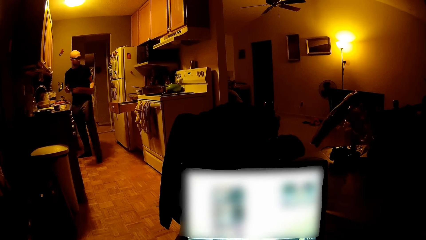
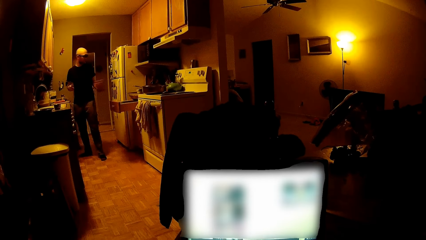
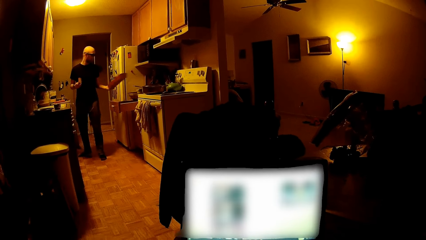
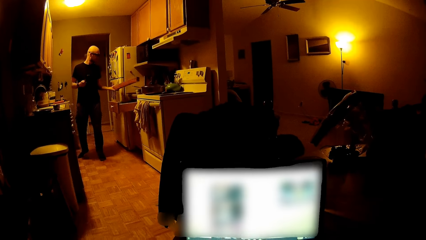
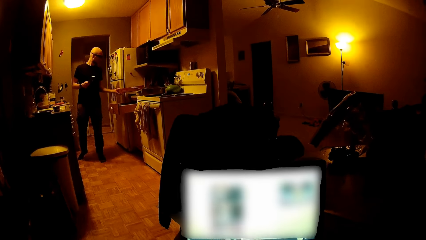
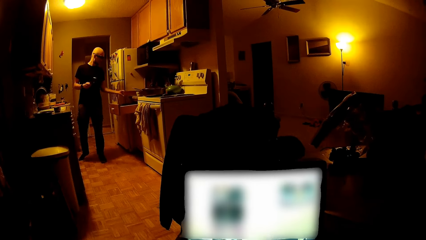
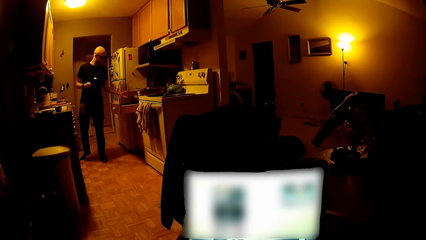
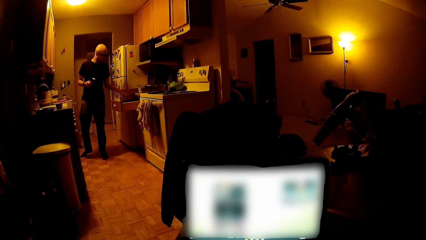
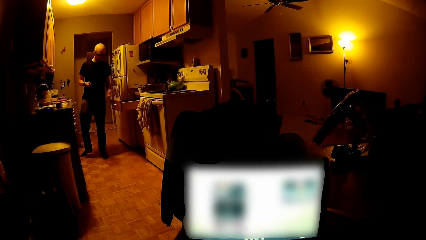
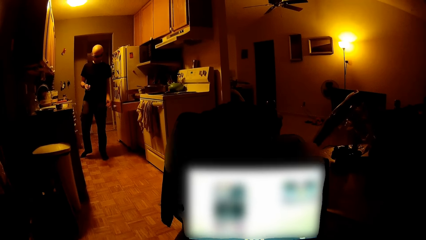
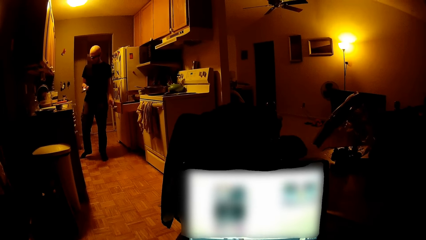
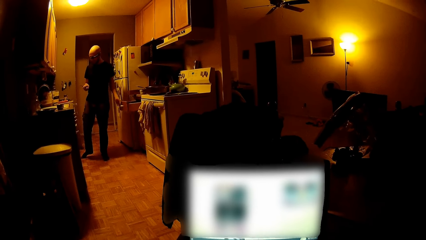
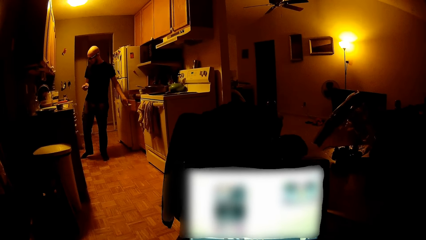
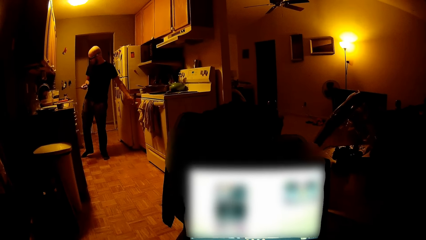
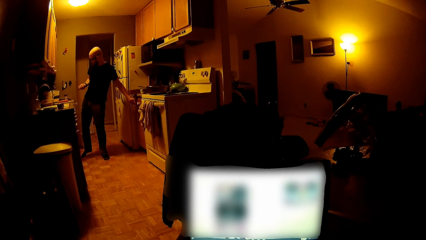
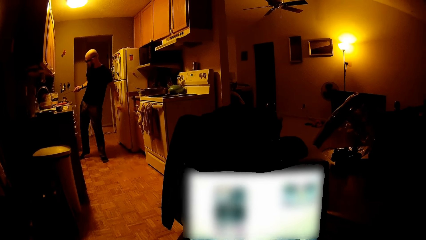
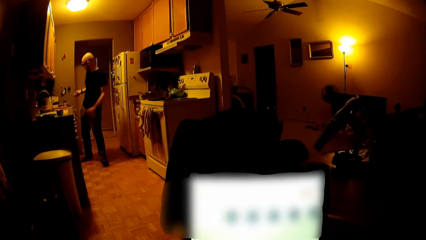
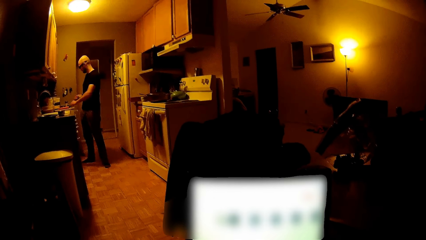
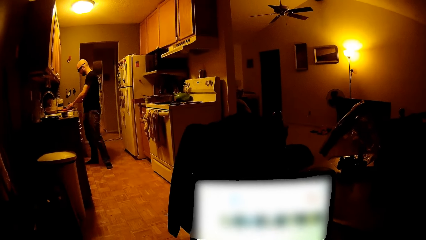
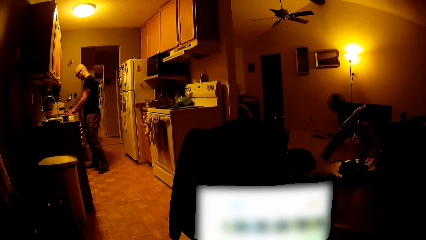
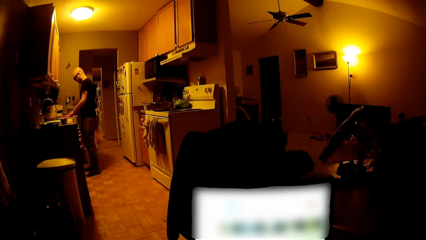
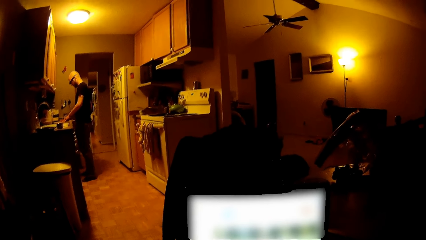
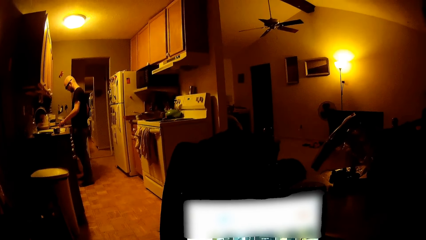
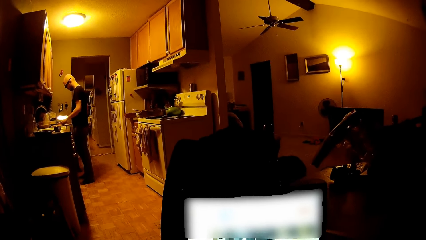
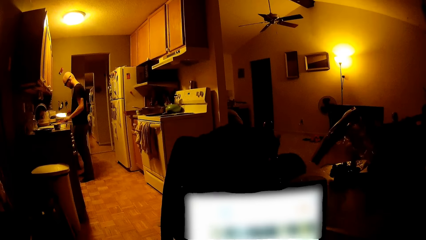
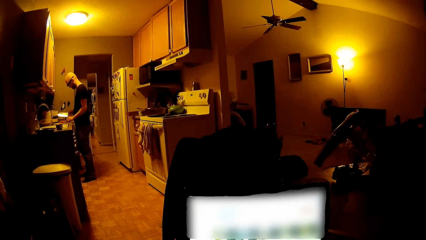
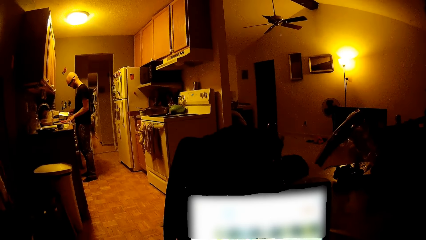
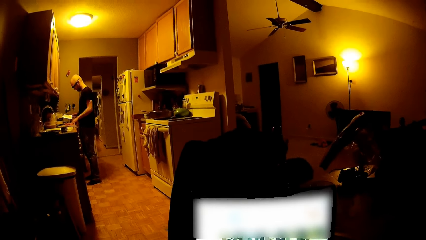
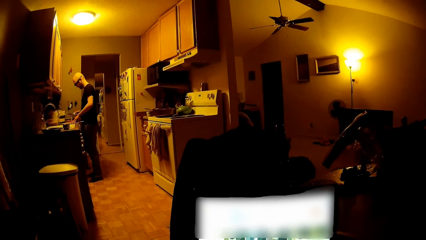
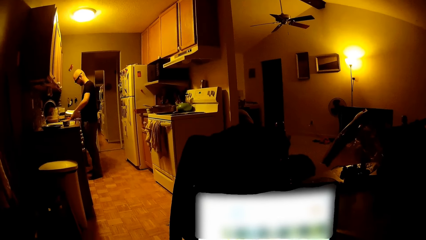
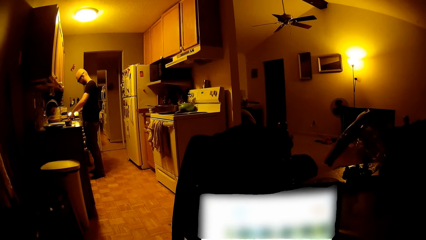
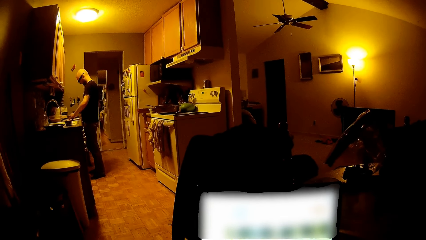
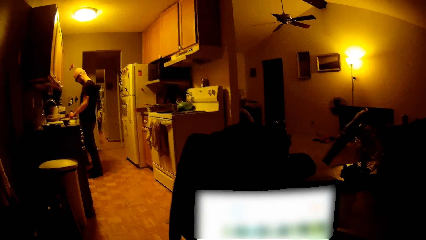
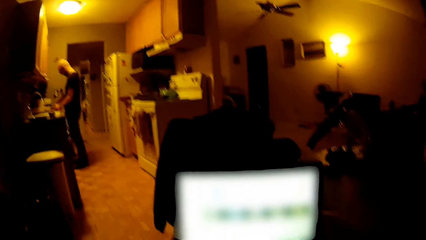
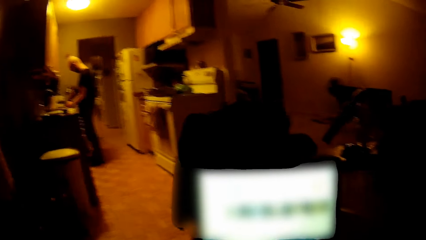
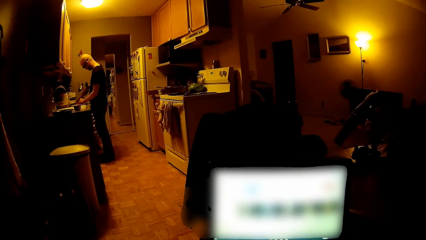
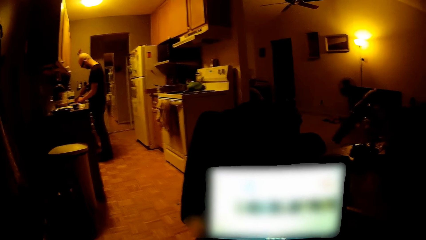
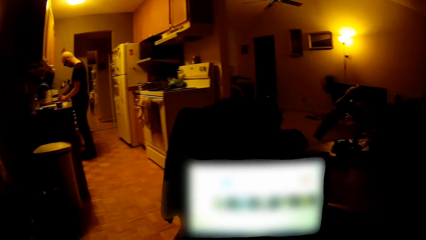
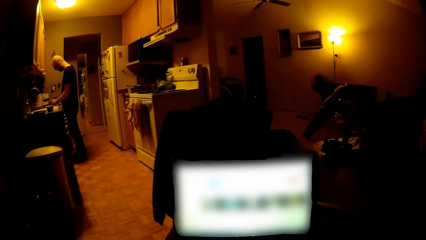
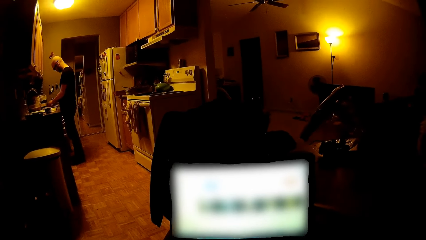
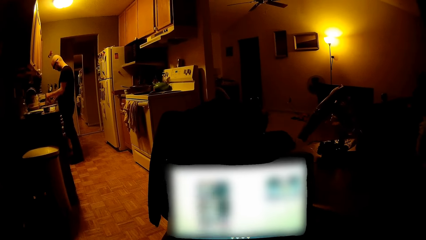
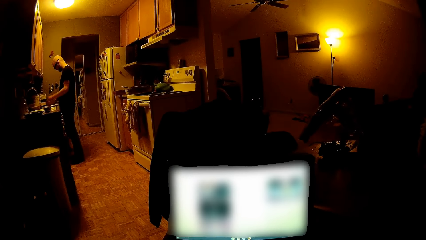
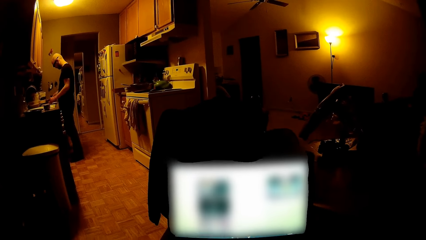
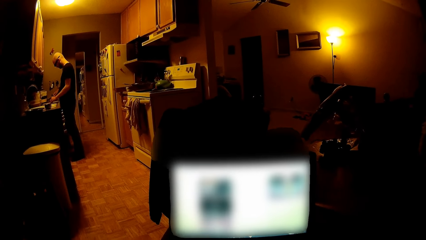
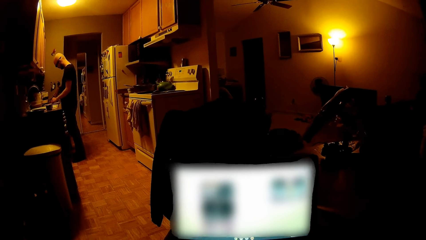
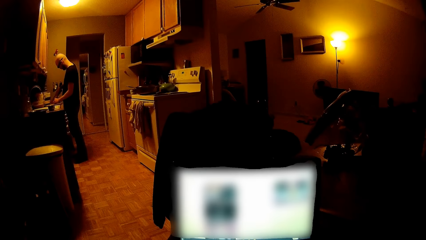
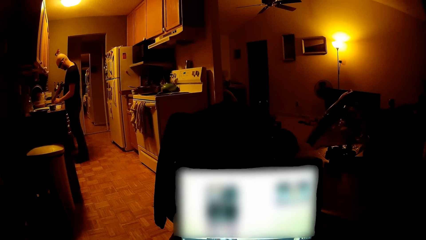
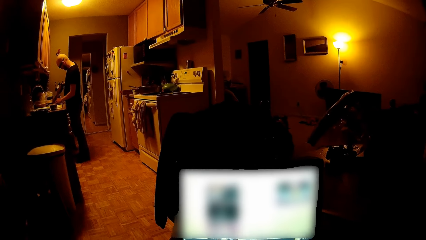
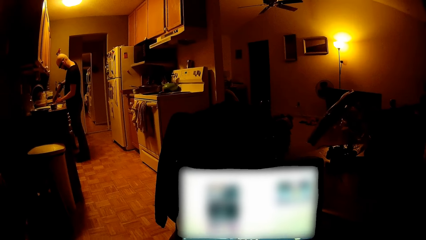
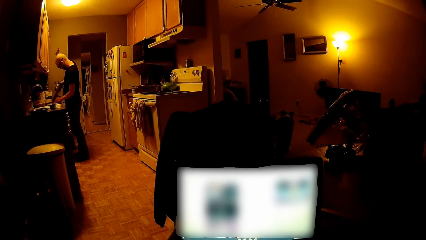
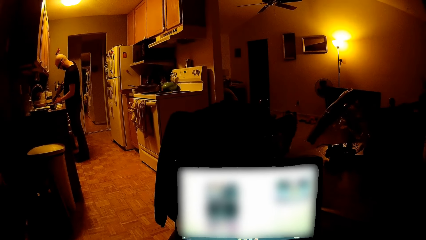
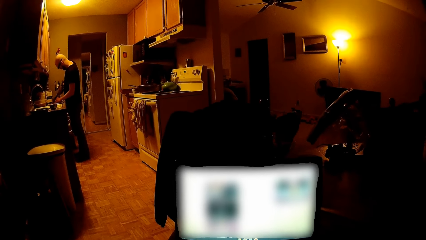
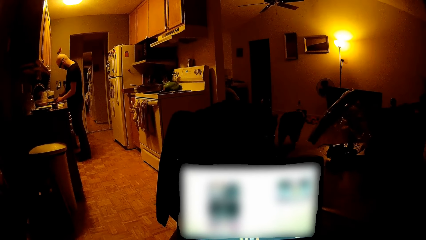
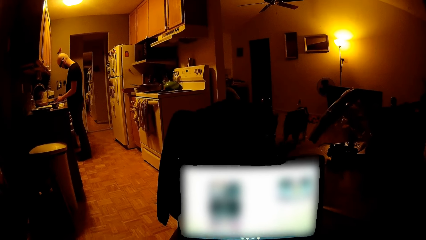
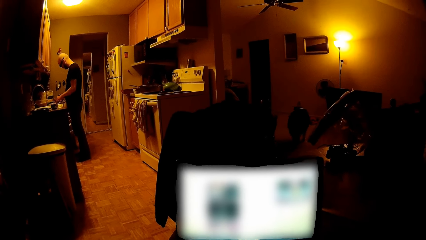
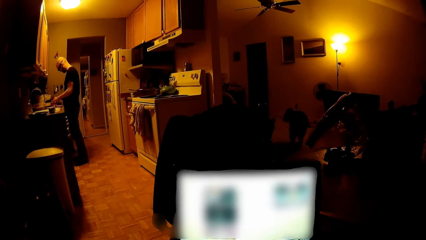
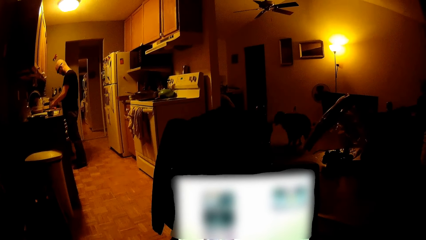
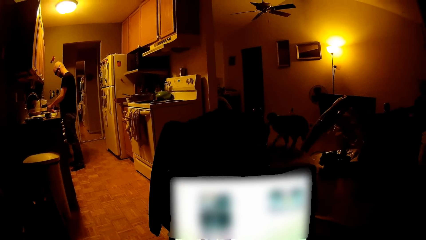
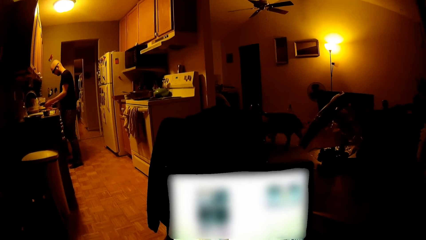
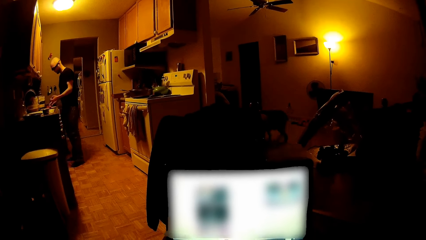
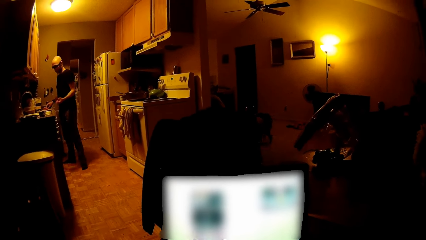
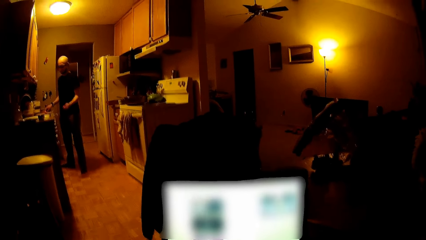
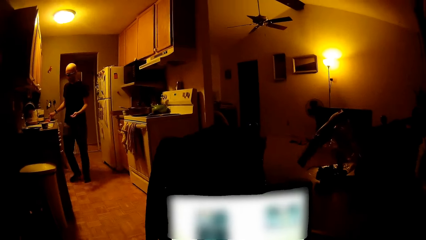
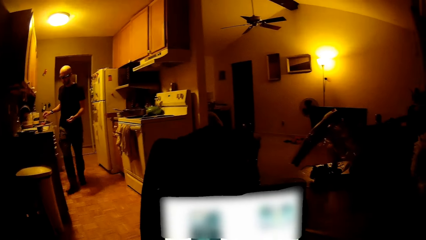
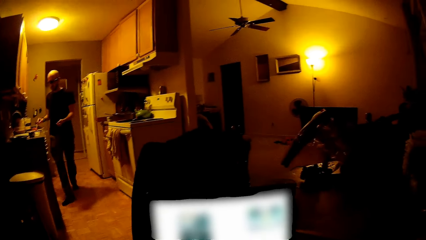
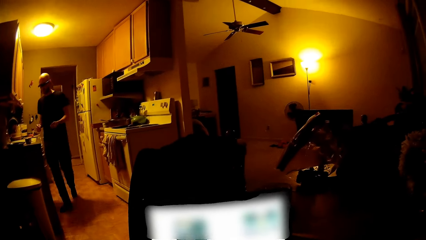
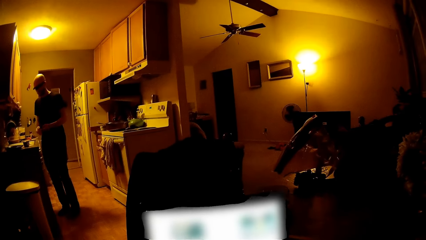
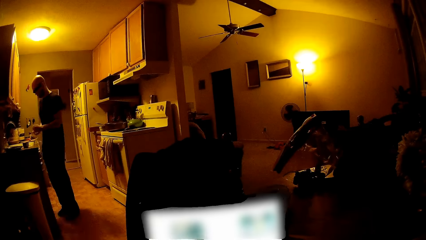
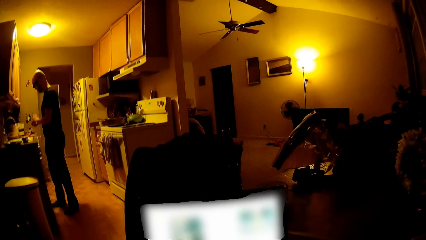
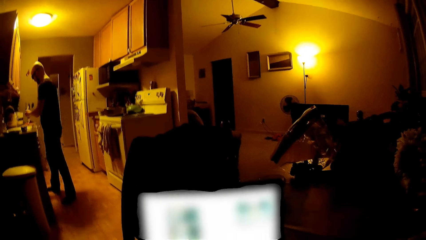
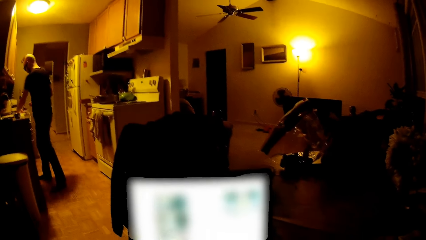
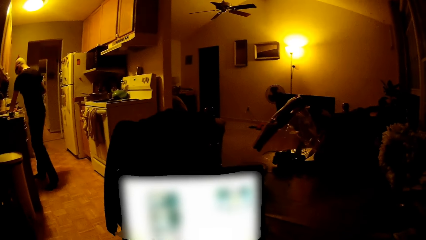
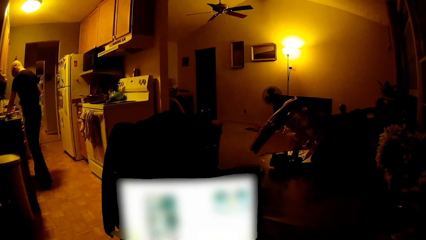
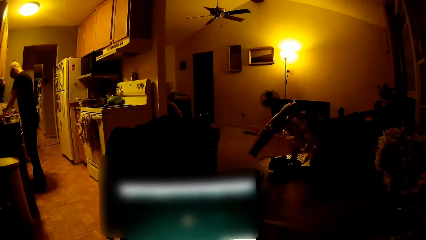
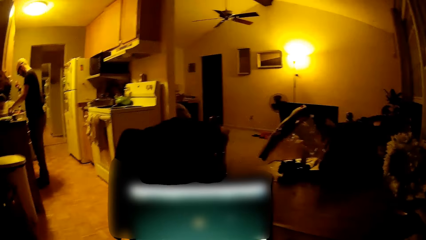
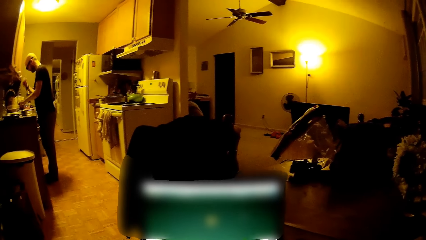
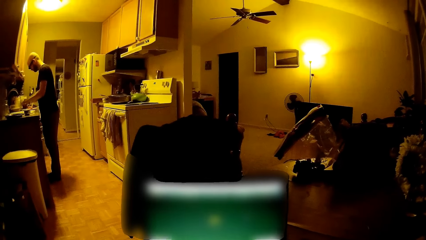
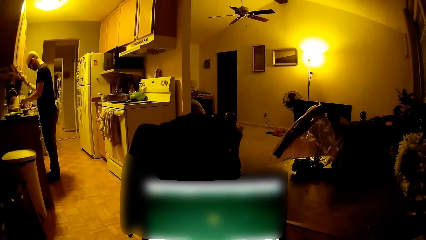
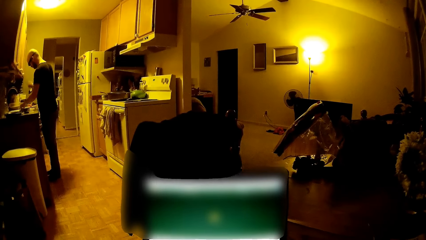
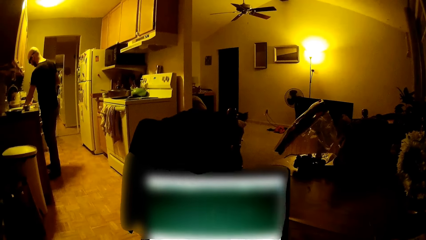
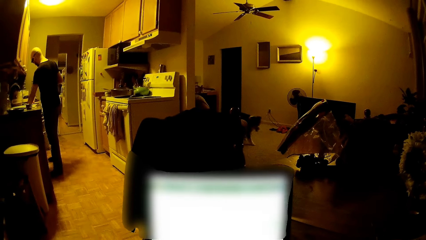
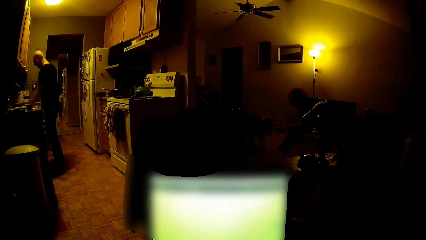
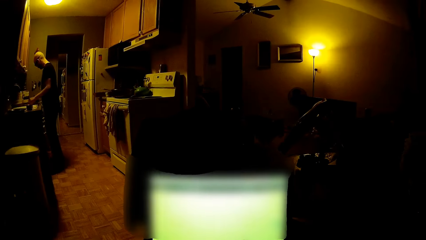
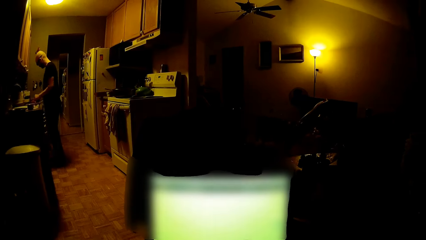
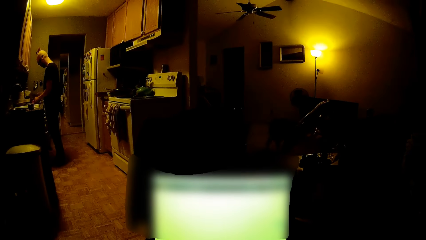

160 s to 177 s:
The man drops the box on a shelf with his left hand. He closes the drawer with his left hand. He touches a carrot. He slices the carrot with the knife in his right hand. He picks the carrot peels. He drops the knife on the countertop with his right hand. He opens the sink plug, throws the carrot peels inside the sink, and closes the sink plug. He chops the carrot with the knife.
